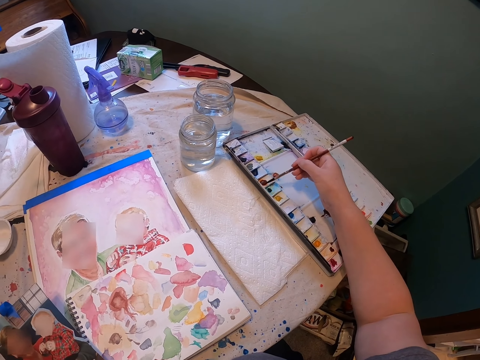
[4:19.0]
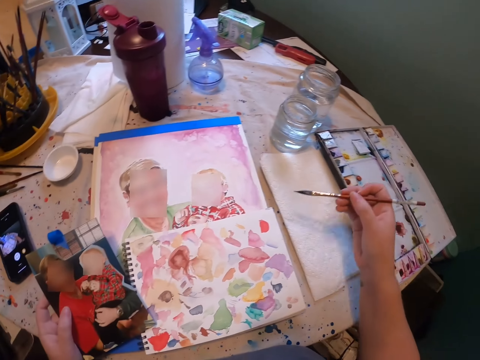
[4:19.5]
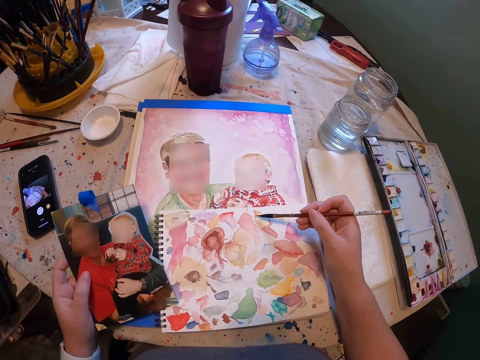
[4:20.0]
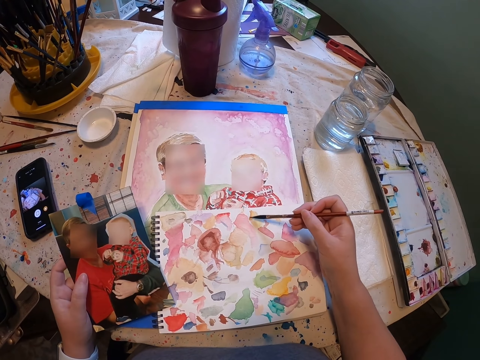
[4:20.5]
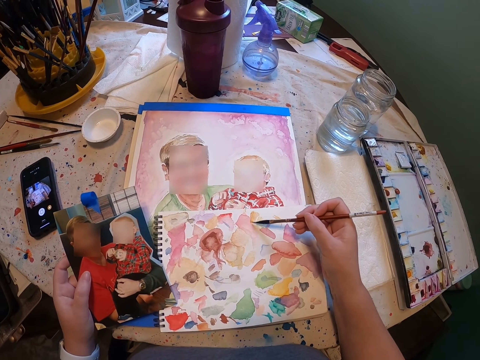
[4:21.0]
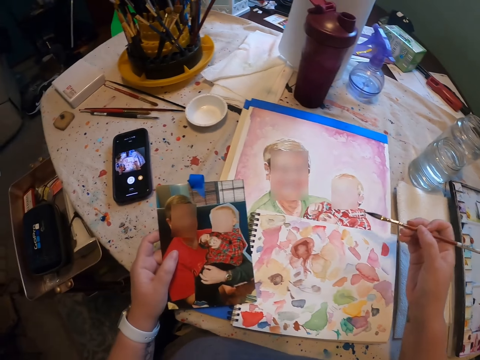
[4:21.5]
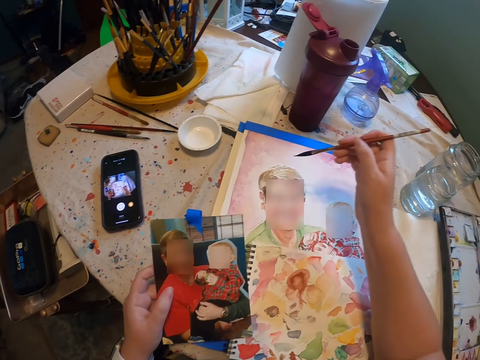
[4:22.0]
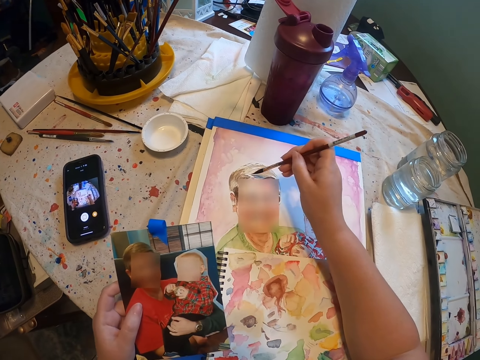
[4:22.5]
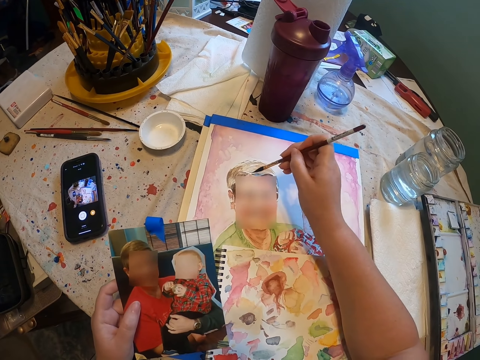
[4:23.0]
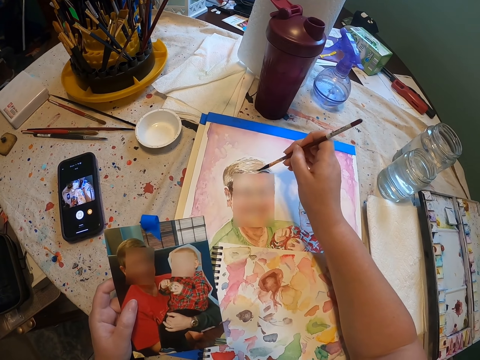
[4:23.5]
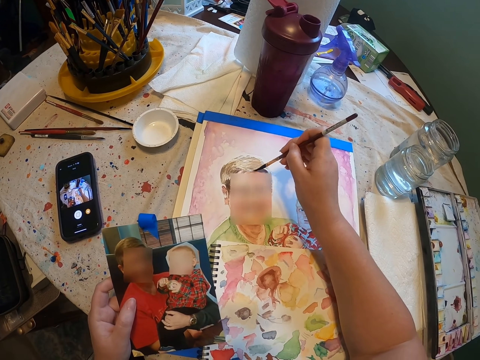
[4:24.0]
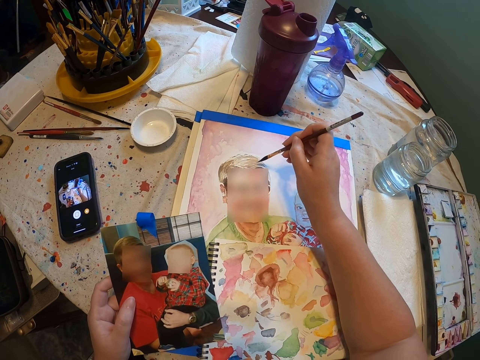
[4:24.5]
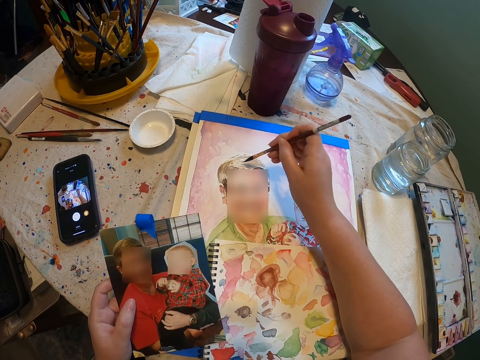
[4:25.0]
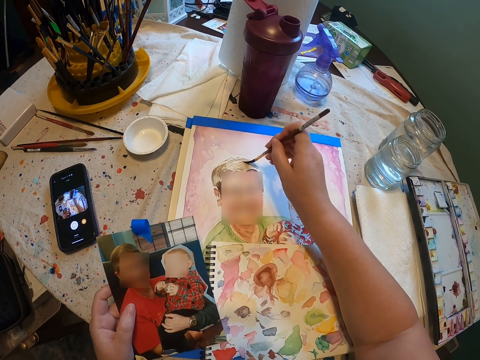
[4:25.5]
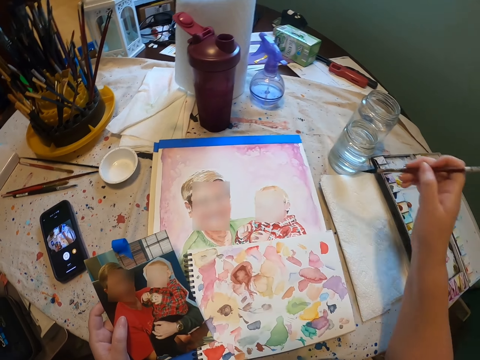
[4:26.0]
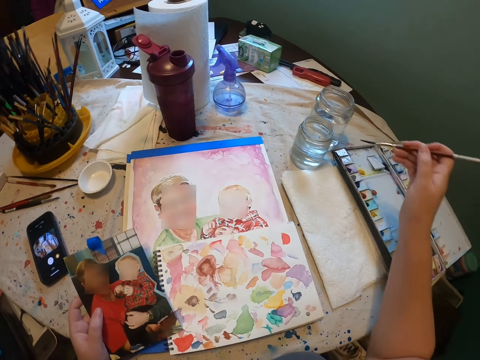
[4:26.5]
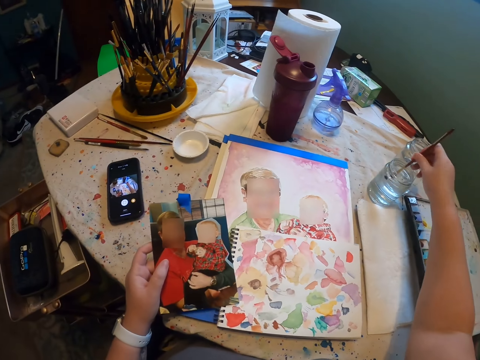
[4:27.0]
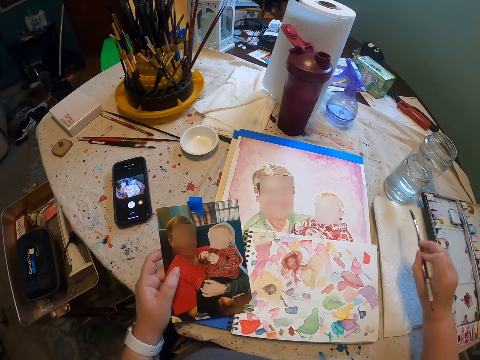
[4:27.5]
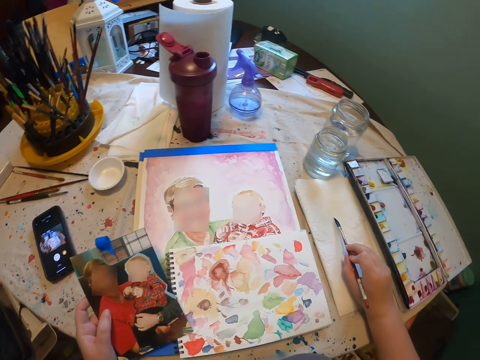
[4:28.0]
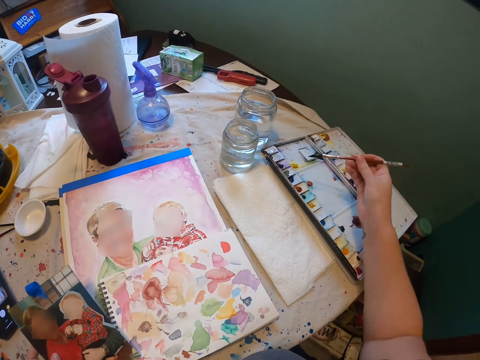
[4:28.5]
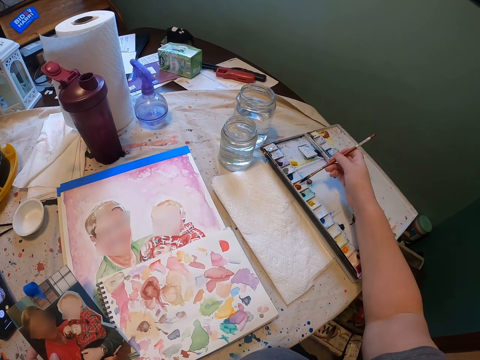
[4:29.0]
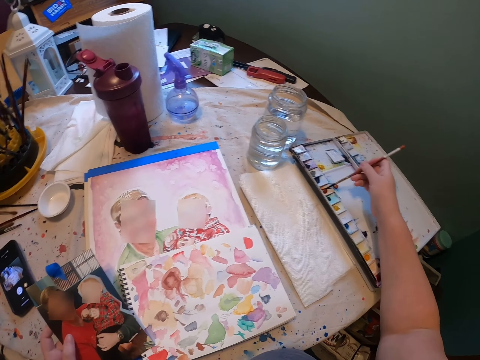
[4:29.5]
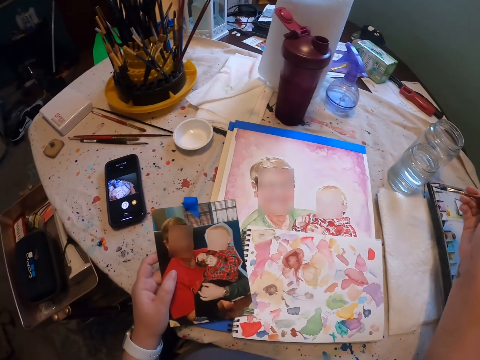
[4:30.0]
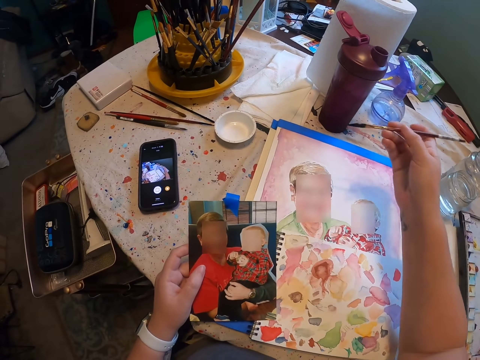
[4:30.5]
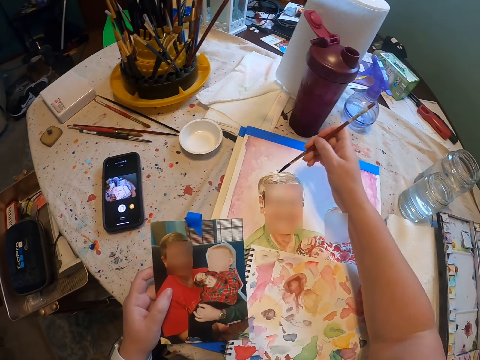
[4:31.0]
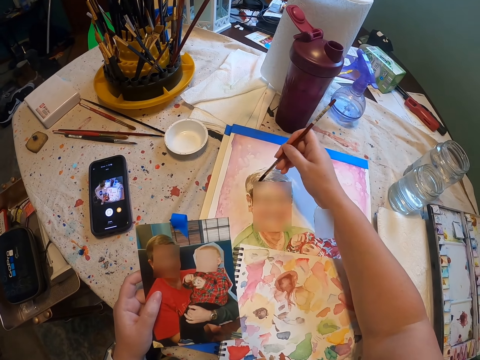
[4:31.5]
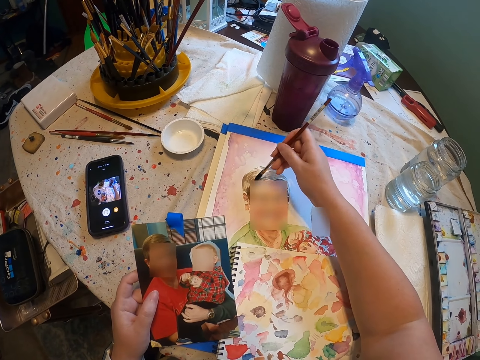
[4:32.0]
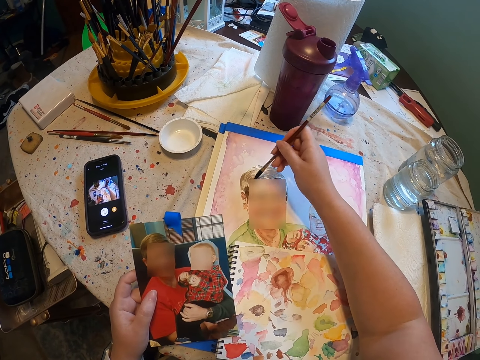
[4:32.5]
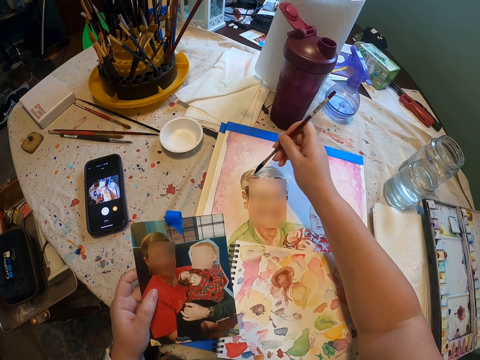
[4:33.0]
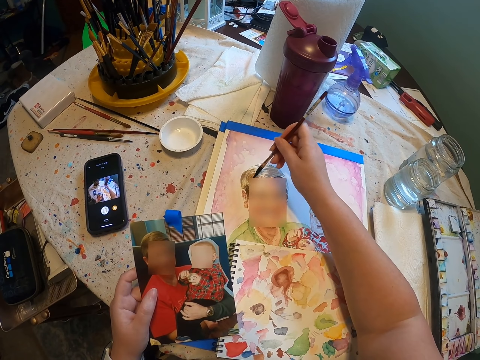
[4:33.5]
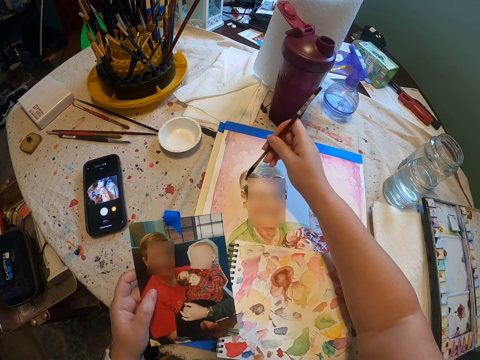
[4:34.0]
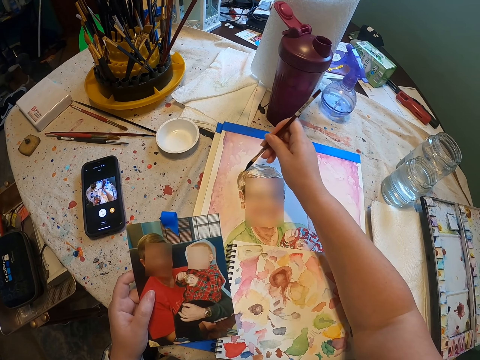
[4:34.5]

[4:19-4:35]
The camera wearer brushes the book. They paint. They dip the brush in water. They remove the brush. They rub off excess water on the tissue. They dip the brush in the ink. They paint.

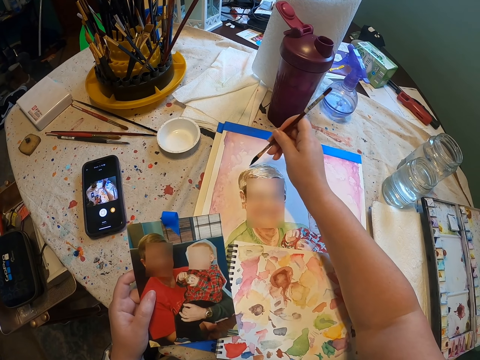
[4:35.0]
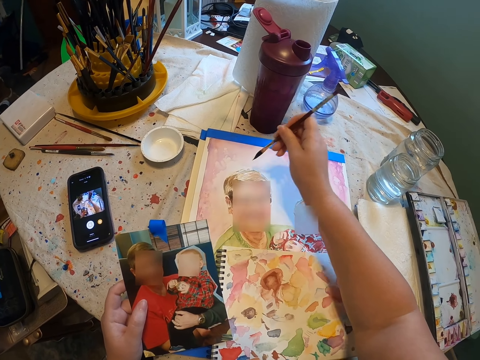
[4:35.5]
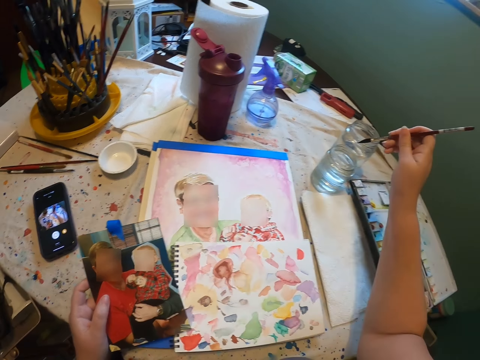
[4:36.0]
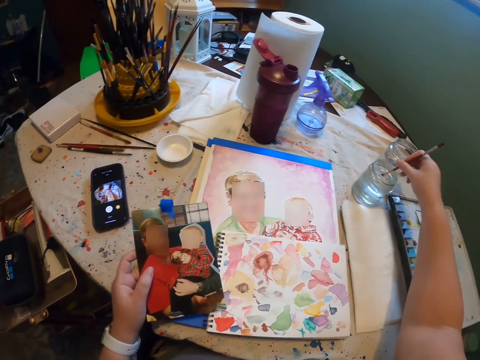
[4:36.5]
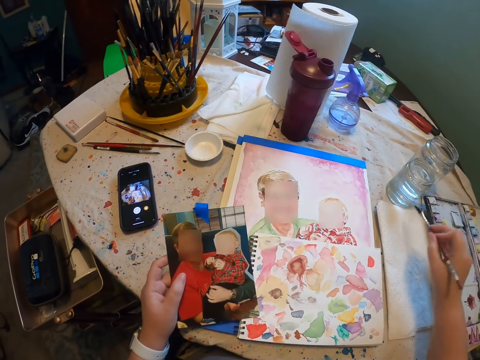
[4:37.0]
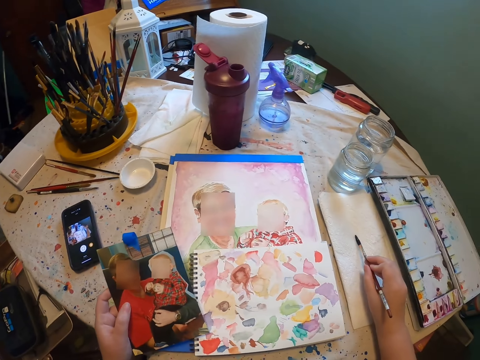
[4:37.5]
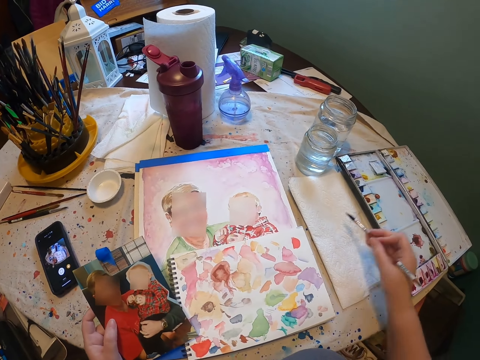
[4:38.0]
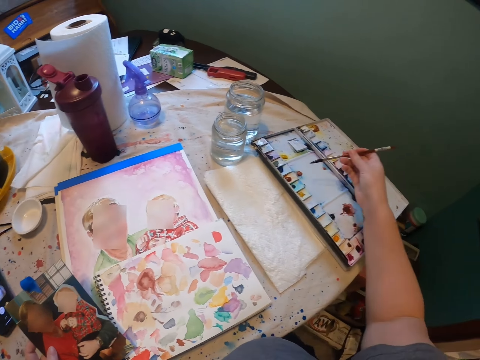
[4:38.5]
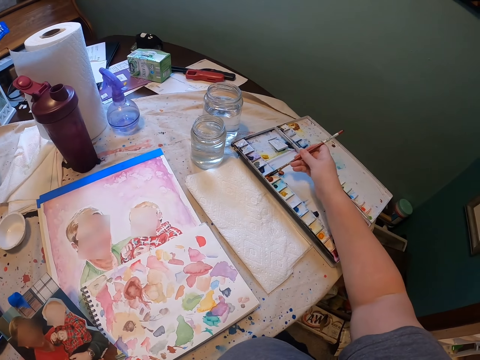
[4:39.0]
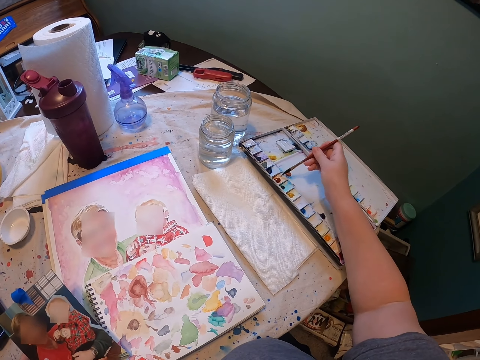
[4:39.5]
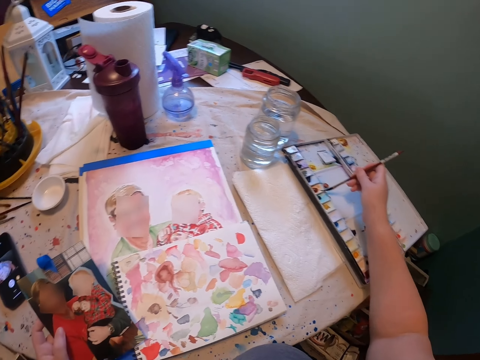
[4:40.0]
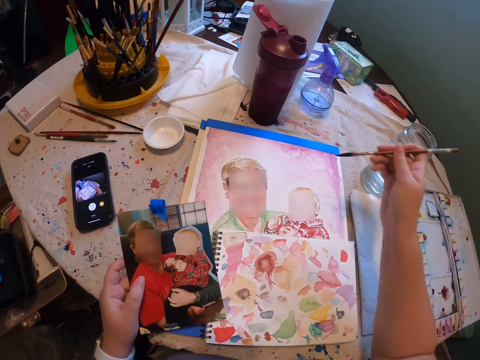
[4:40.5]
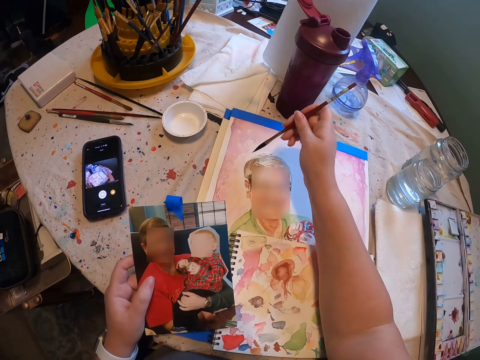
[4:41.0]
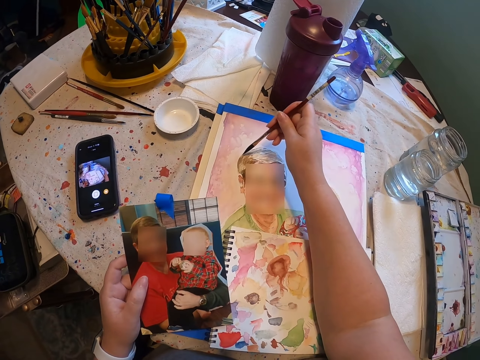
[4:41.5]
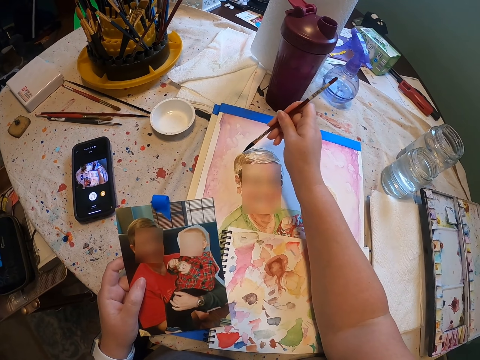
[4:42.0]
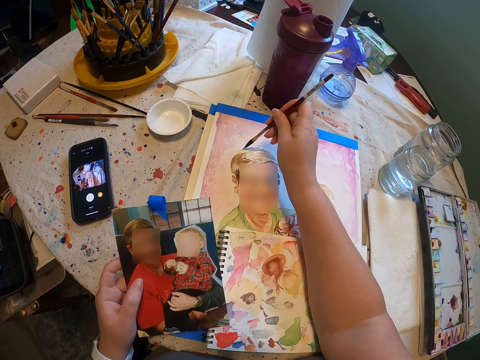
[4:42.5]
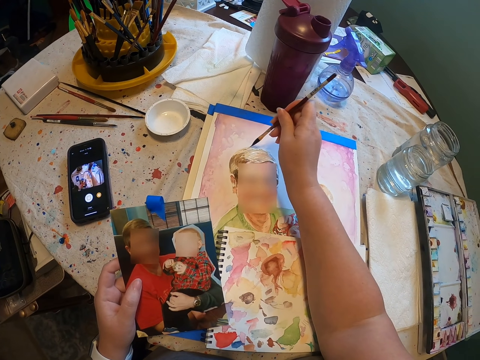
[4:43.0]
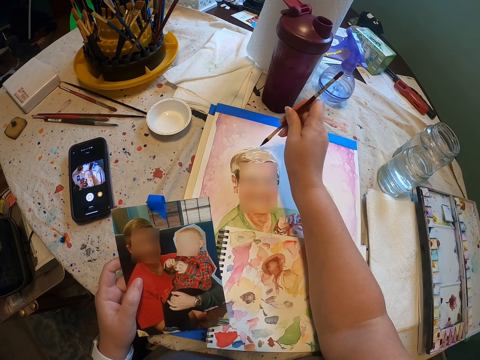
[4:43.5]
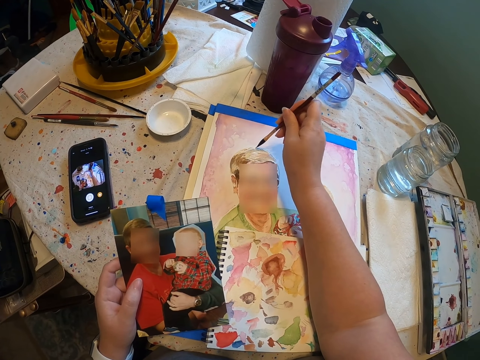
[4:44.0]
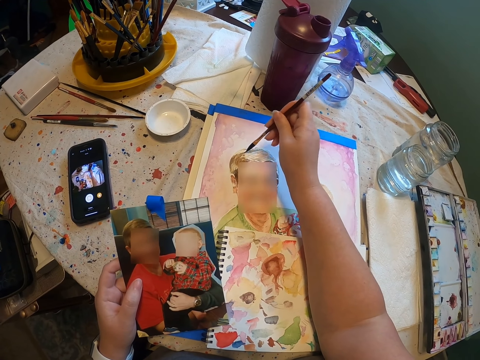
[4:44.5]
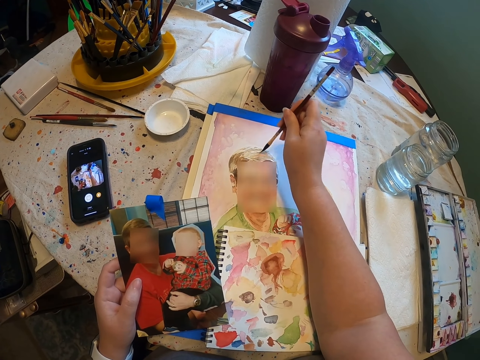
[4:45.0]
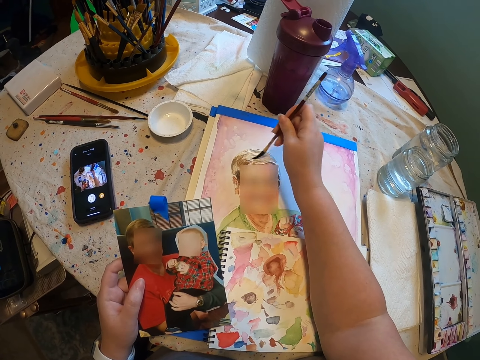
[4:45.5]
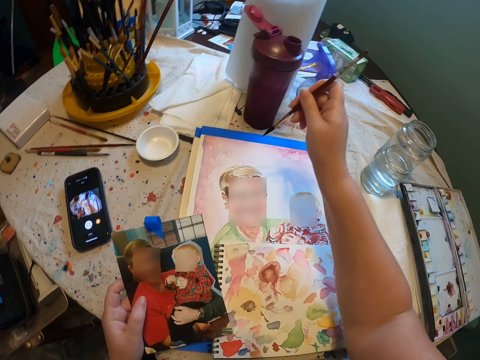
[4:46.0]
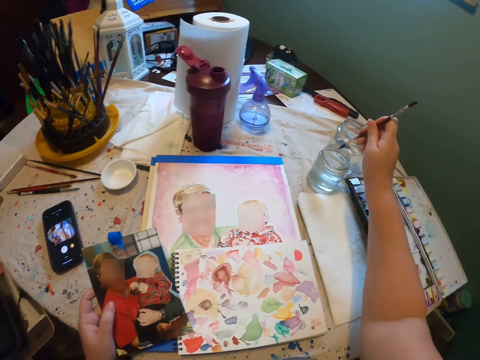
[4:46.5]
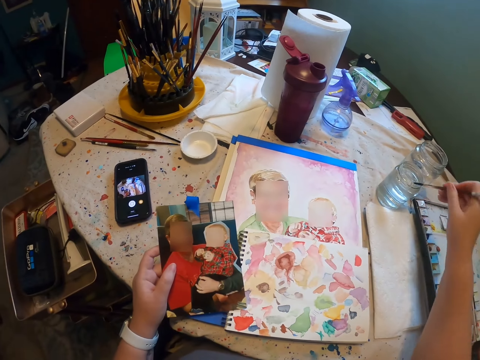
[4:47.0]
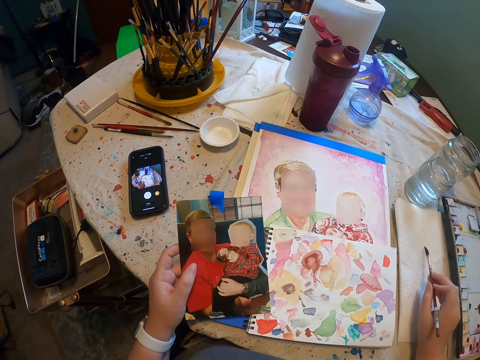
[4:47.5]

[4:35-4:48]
The camera wearer dips the paintbrush in water. He removes the brush. He rubs off excess water on the tissue. He dips the paintbrush in the paint. He paints. He moves his hand, dips the brush in water and moves his hand.
